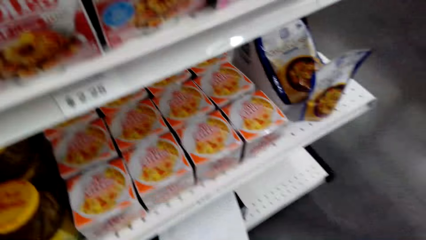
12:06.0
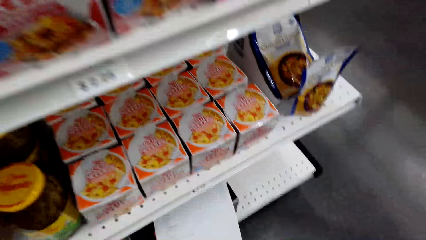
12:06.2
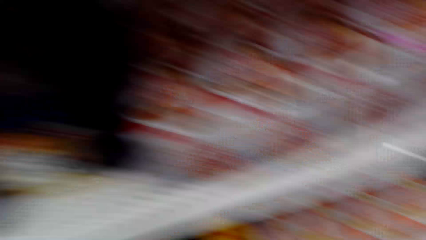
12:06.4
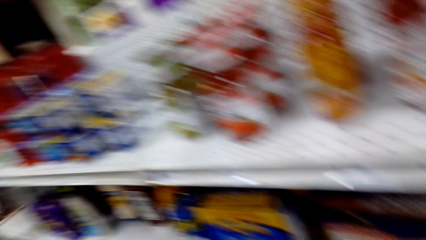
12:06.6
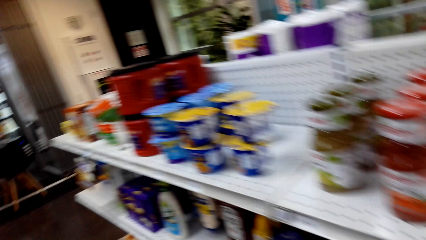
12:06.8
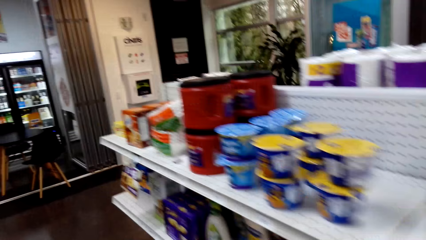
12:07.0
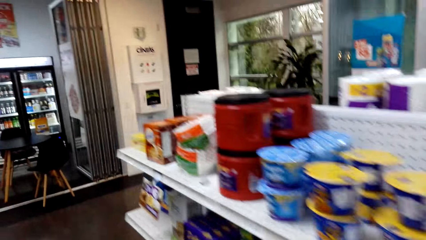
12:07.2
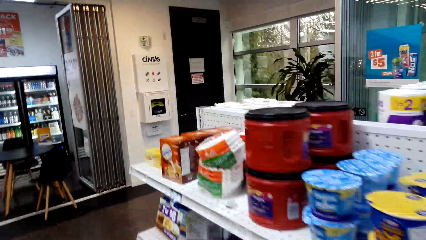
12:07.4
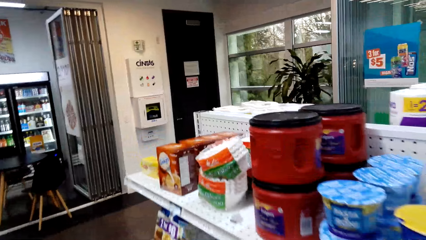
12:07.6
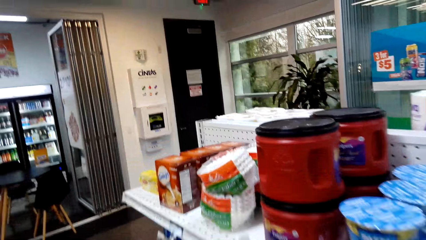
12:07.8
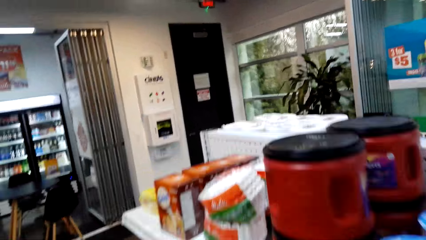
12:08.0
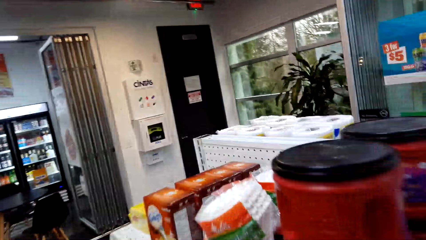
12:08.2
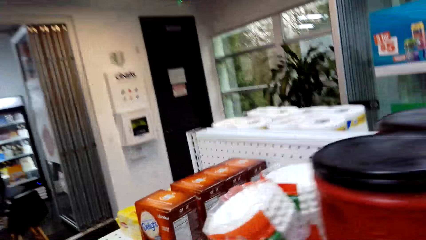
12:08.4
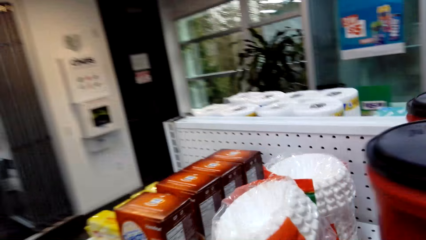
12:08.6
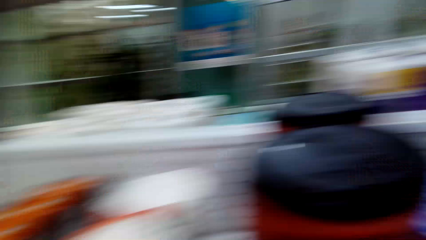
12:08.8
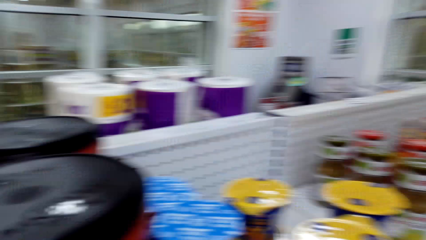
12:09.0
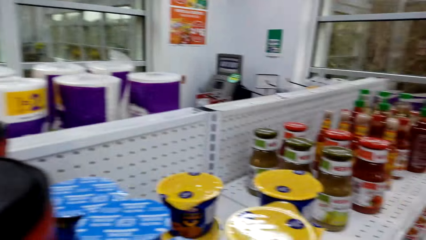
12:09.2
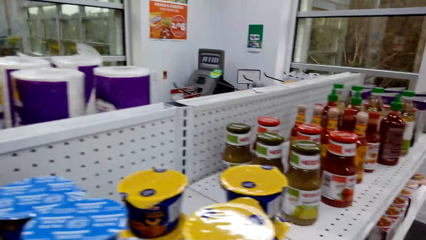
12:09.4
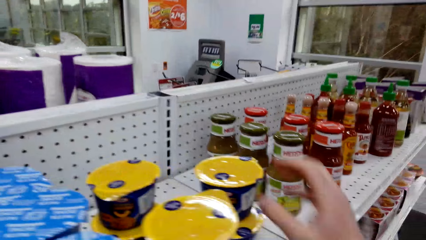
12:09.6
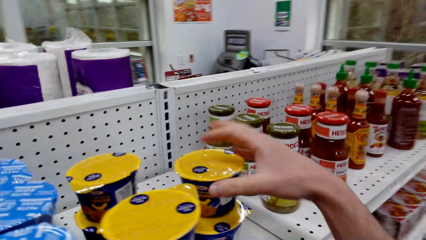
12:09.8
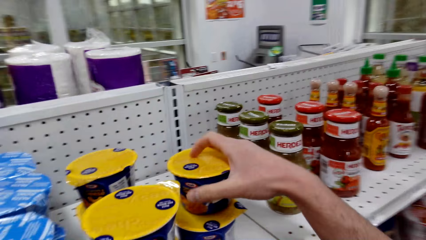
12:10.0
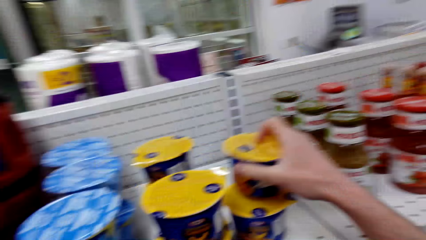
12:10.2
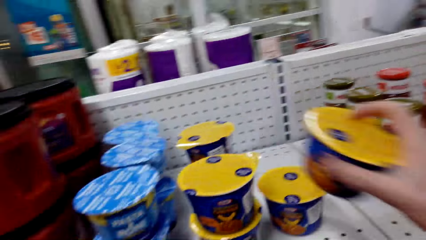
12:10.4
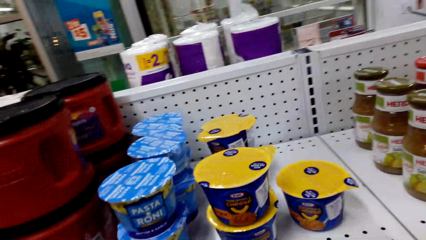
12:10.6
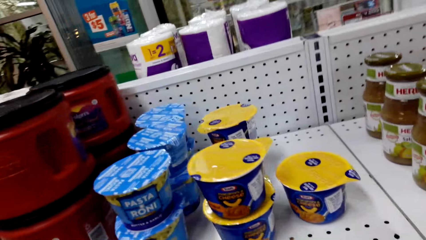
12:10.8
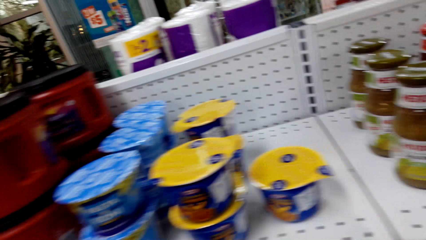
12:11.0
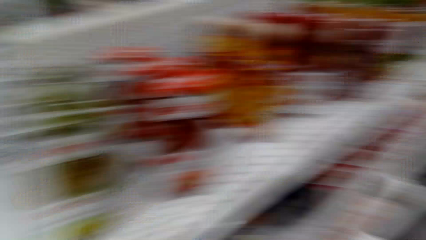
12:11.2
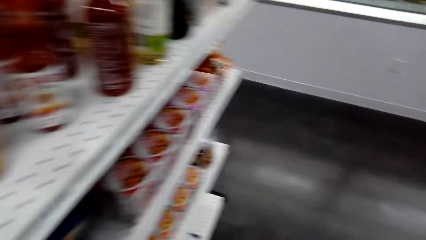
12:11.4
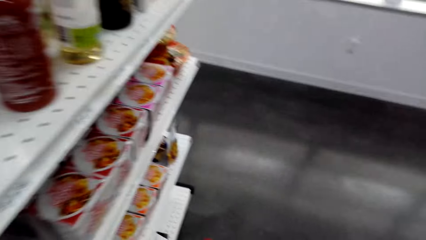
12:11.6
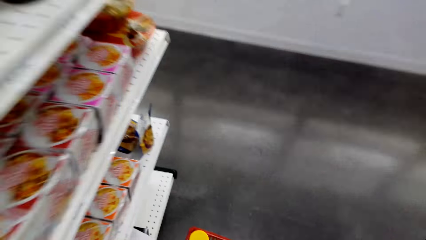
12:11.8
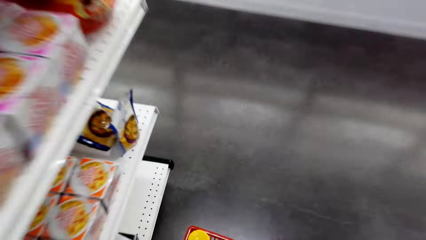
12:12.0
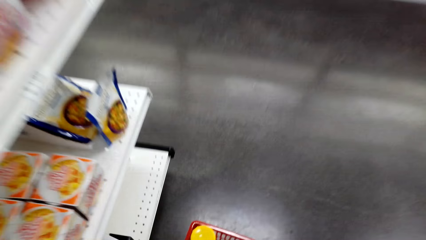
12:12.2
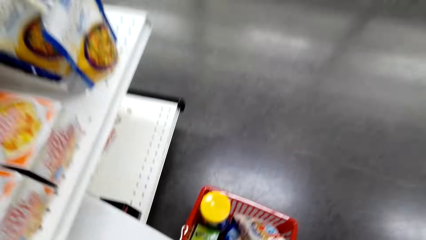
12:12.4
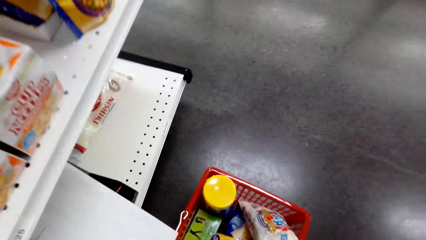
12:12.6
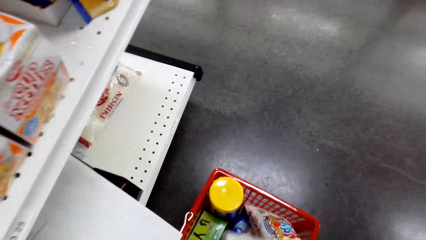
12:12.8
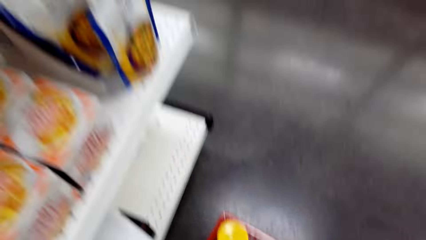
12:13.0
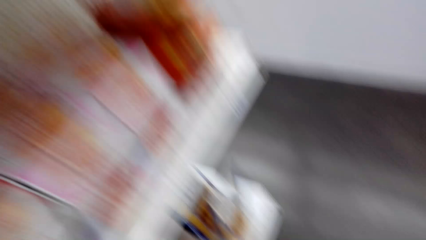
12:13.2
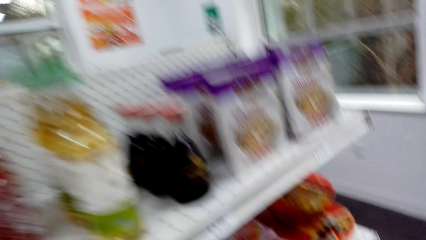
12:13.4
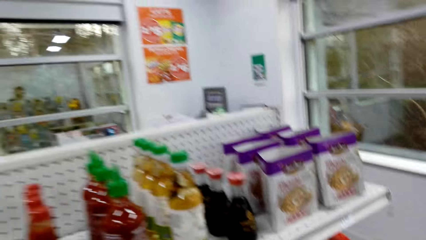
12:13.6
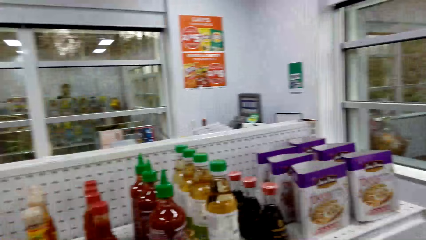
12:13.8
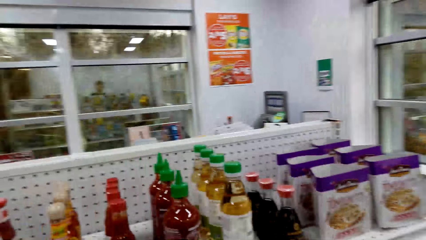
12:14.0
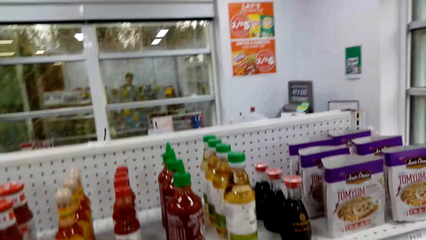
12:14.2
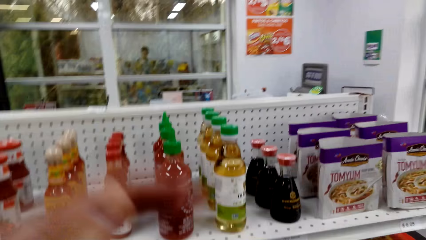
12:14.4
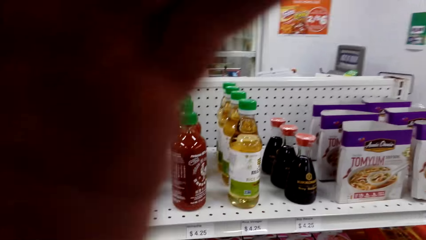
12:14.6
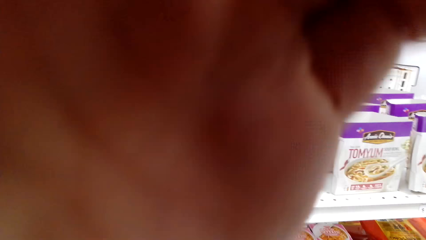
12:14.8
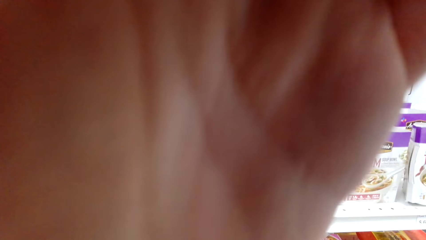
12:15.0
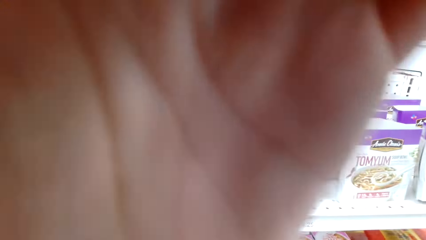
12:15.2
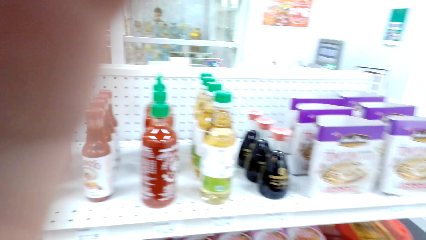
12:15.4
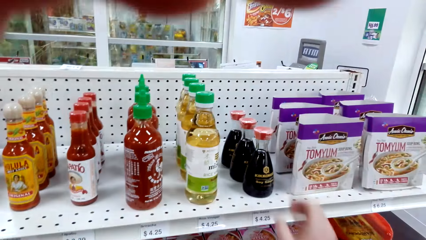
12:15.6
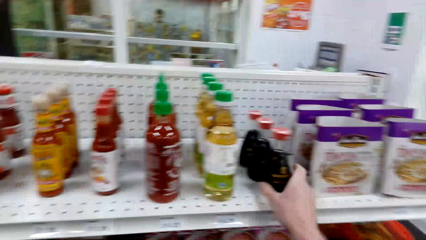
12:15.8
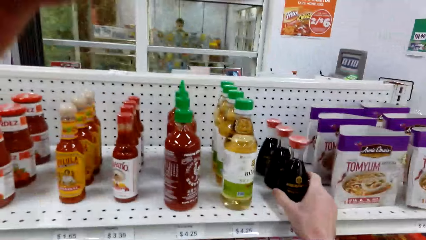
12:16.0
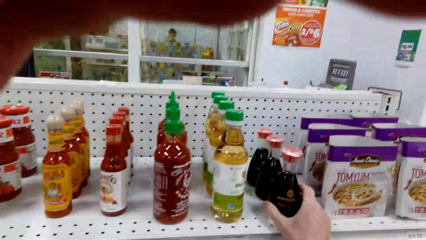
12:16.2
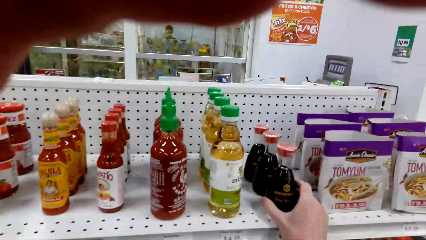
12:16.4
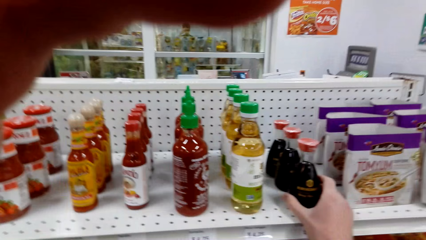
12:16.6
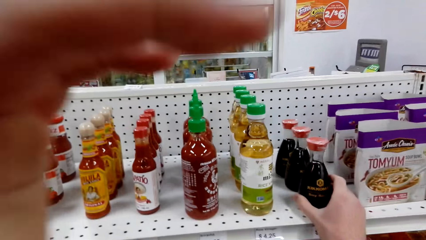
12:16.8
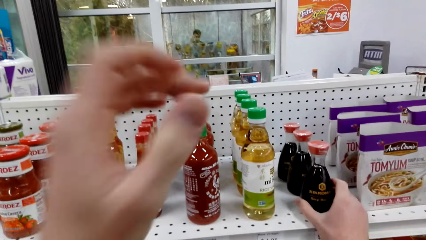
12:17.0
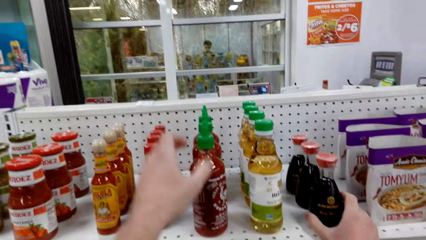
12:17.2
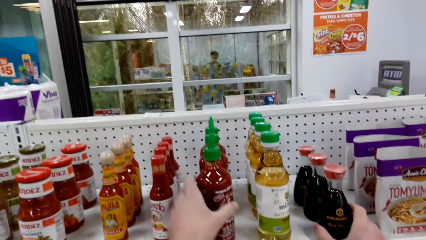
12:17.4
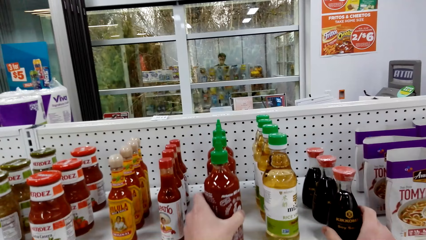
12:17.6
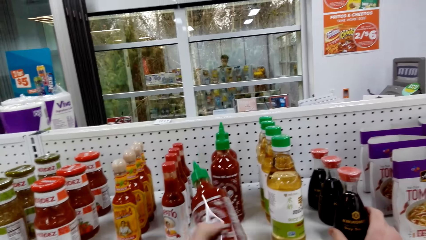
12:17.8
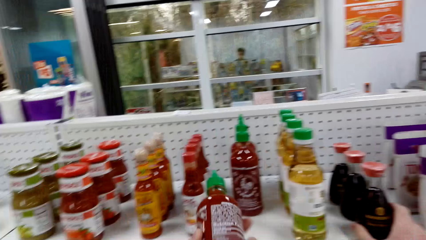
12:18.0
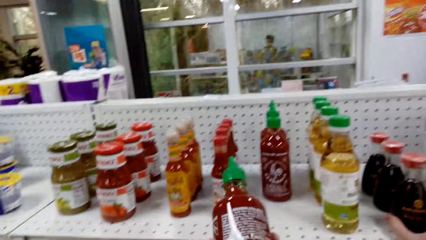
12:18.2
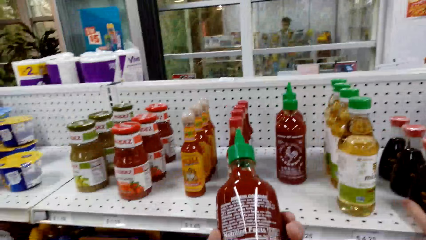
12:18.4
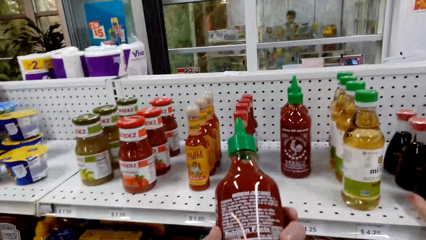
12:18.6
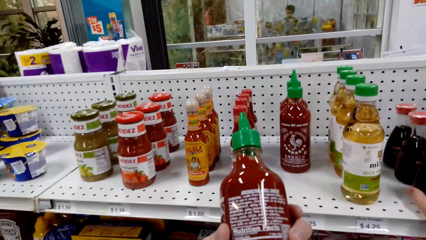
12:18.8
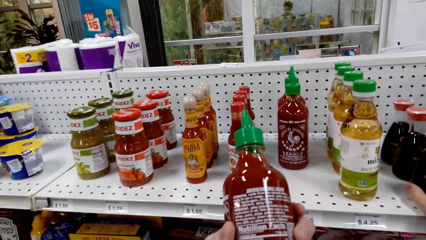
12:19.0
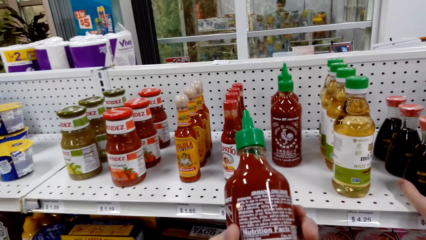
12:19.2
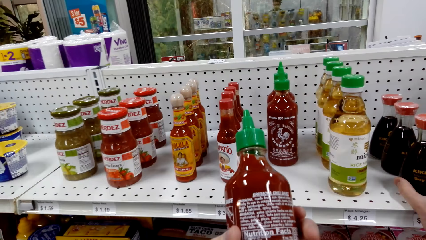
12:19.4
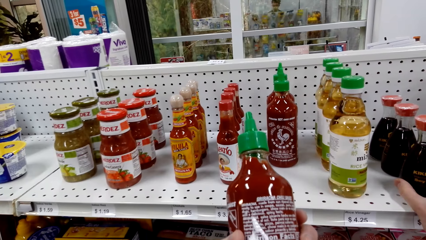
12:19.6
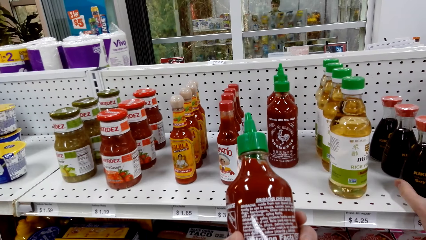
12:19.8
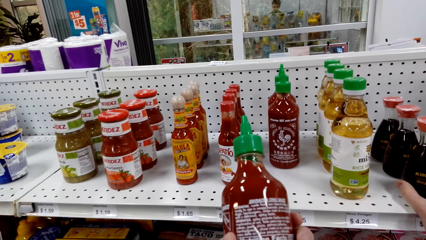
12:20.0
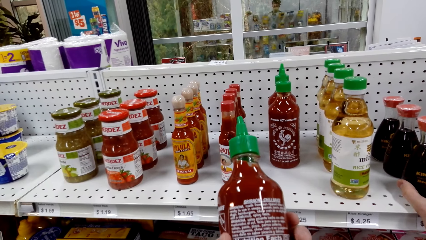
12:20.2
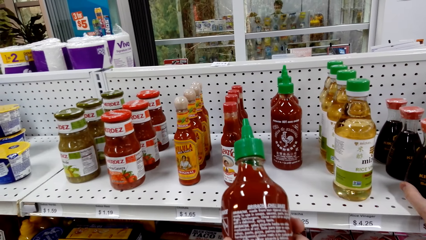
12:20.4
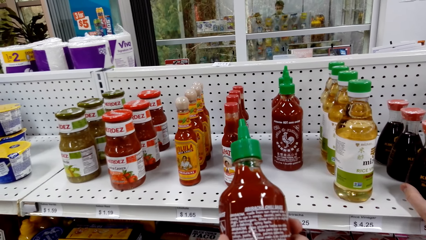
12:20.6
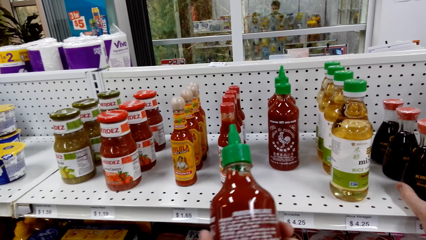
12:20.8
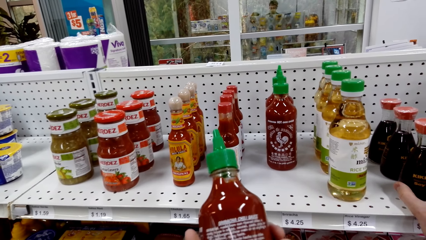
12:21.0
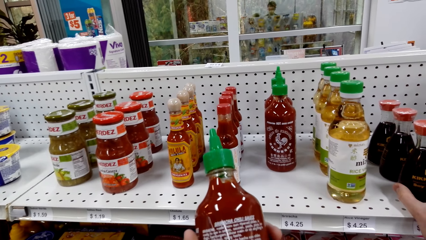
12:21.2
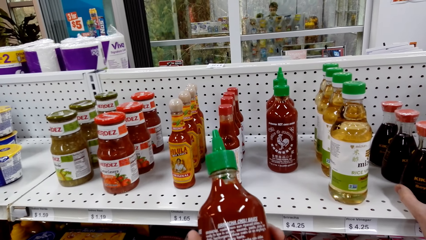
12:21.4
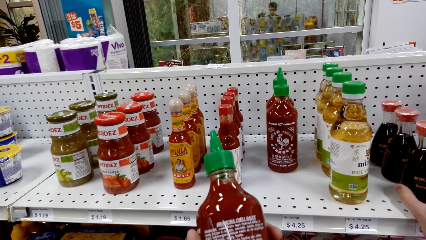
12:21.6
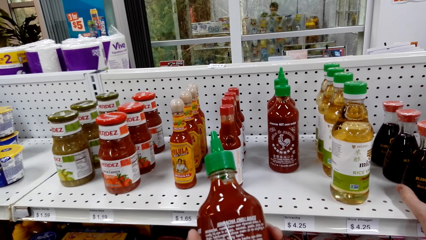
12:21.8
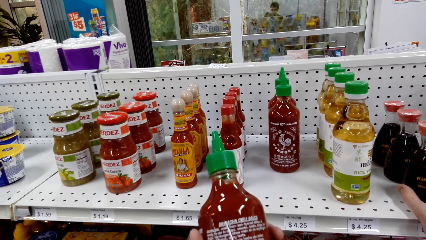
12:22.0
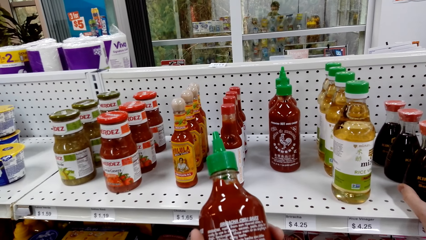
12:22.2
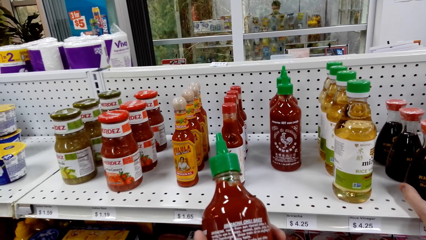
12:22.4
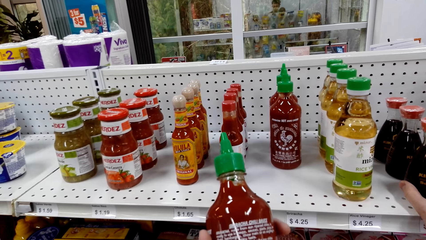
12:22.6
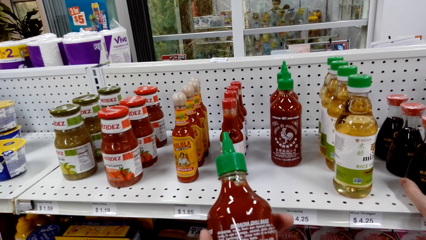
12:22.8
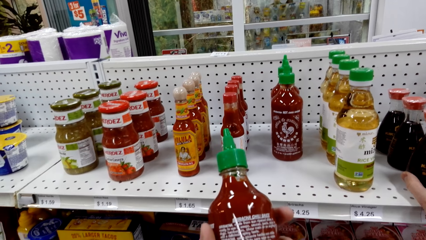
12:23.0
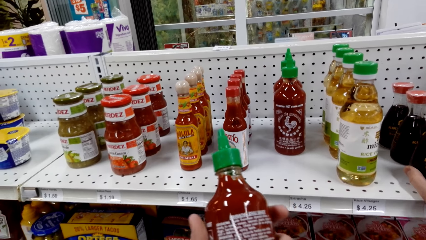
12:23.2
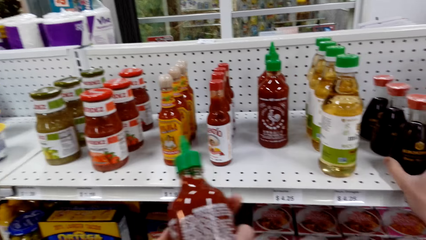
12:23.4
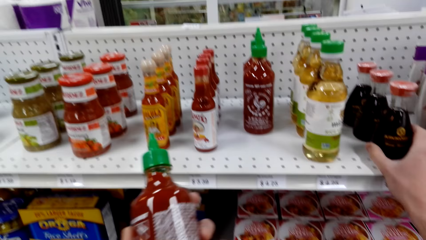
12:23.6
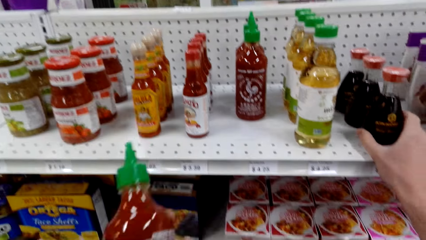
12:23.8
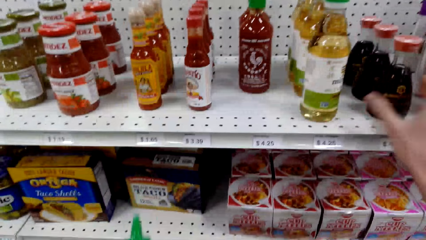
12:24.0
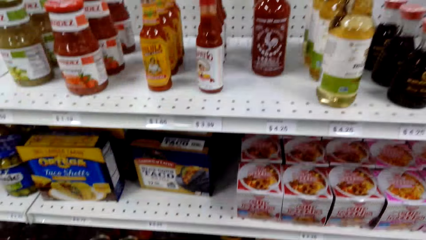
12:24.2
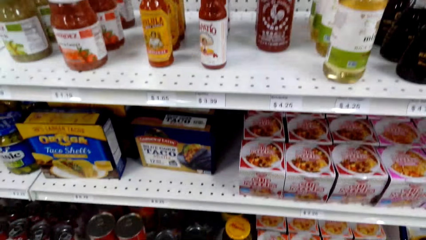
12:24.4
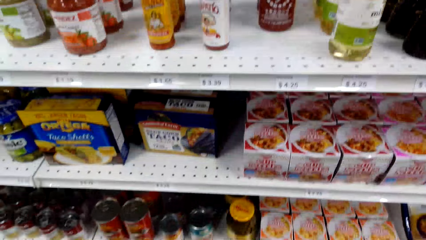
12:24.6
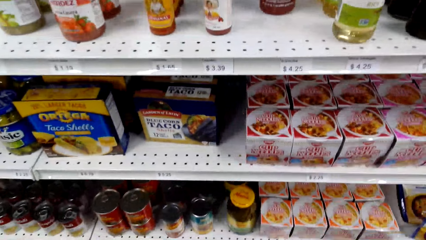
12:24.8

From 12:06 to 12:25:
The camera wearer walks across the store. They pick up a cup or Pasta Roni from the shelf. They put the Pasta Roni on the shopping basket. They fix the camera. They touch a bottle on the shelf. They pick up the bottle or paste from the shelf. They look at the bottle.
